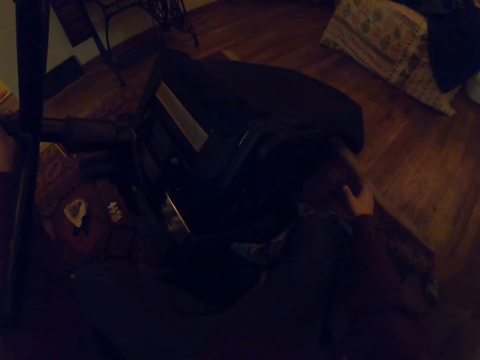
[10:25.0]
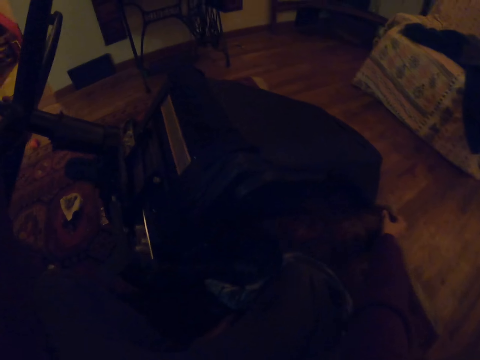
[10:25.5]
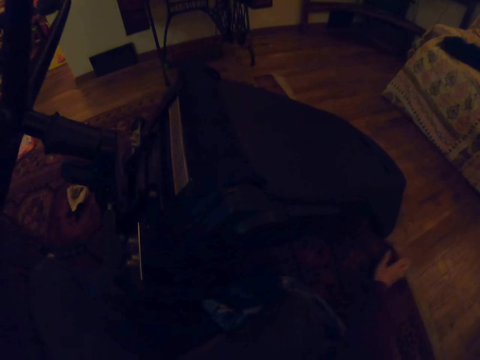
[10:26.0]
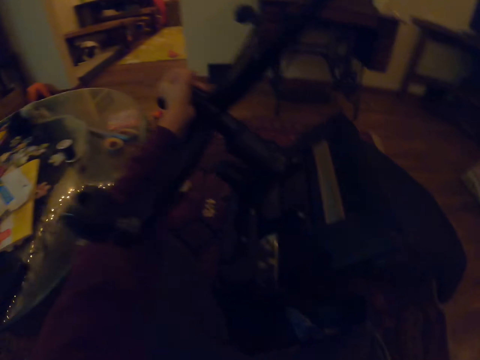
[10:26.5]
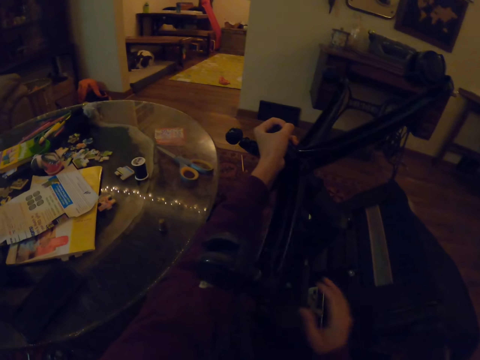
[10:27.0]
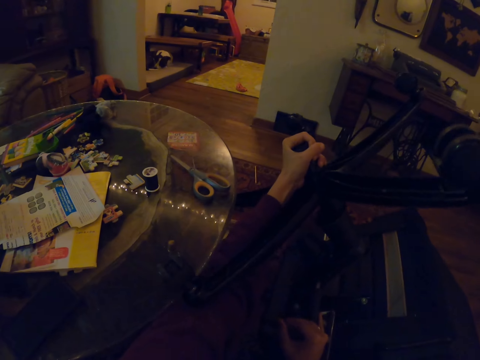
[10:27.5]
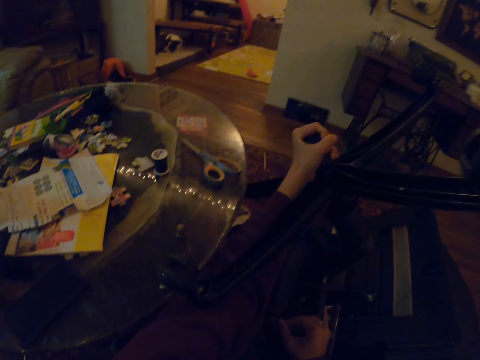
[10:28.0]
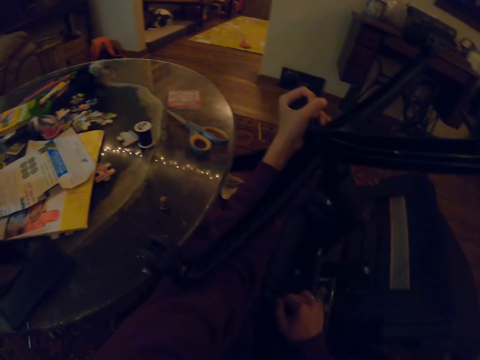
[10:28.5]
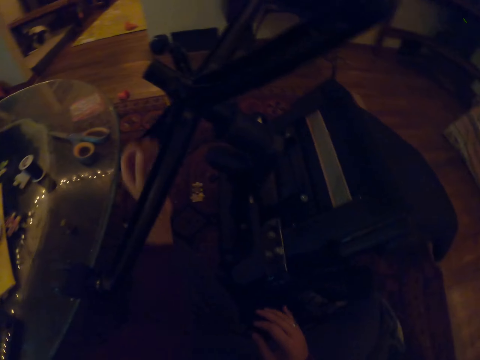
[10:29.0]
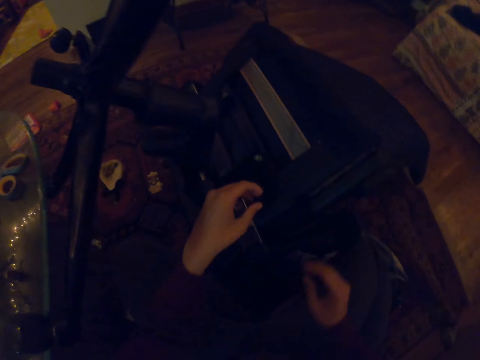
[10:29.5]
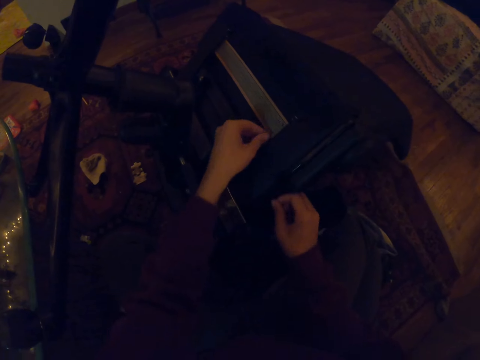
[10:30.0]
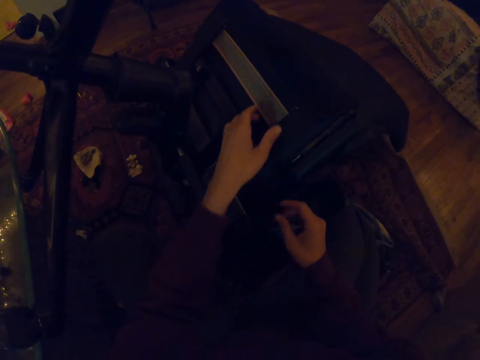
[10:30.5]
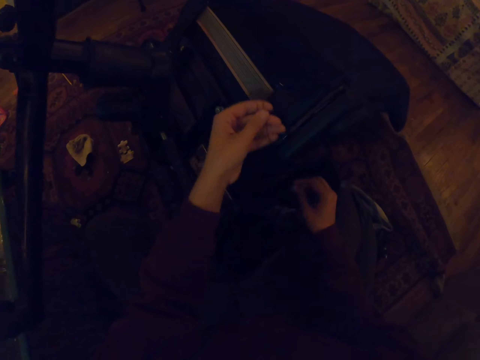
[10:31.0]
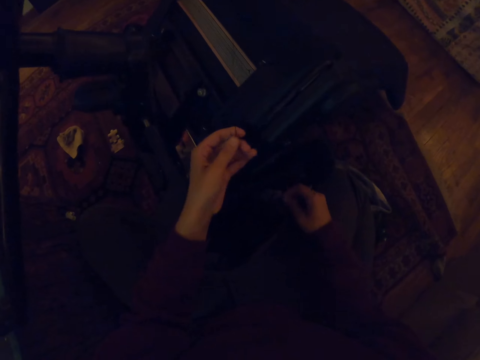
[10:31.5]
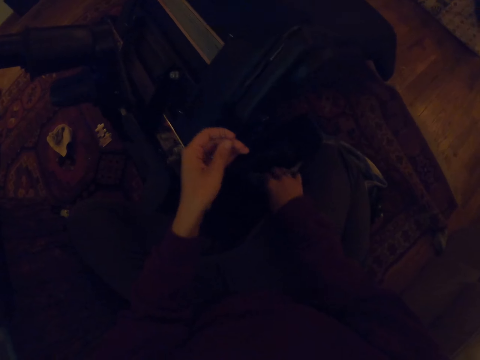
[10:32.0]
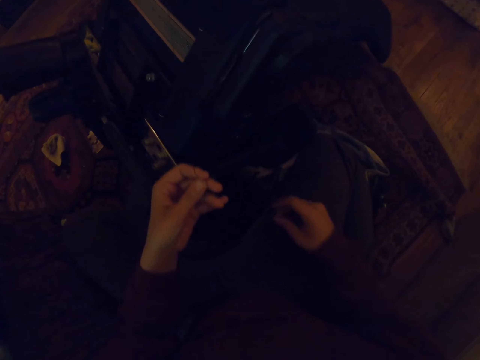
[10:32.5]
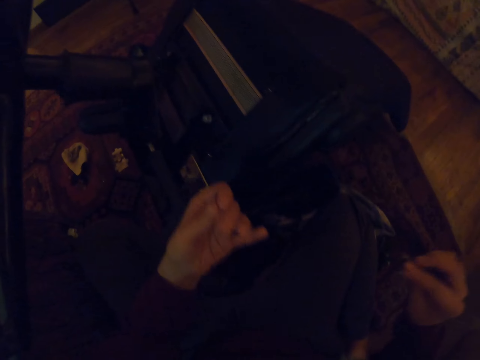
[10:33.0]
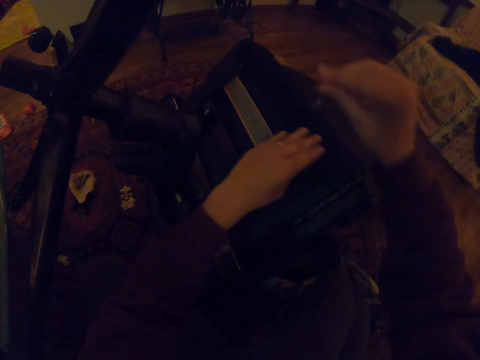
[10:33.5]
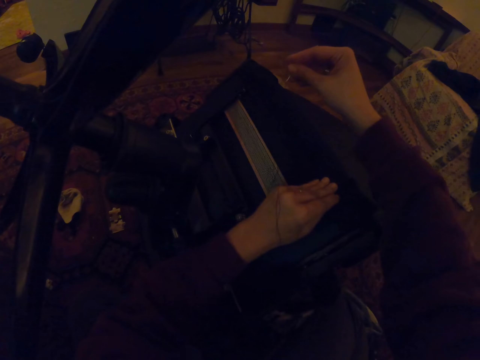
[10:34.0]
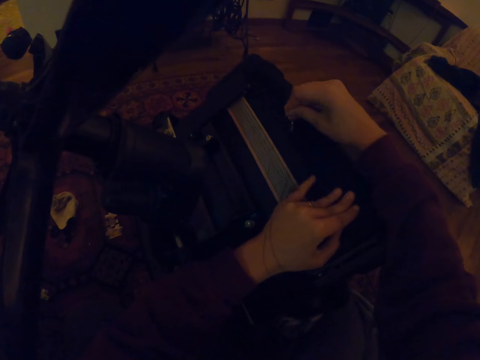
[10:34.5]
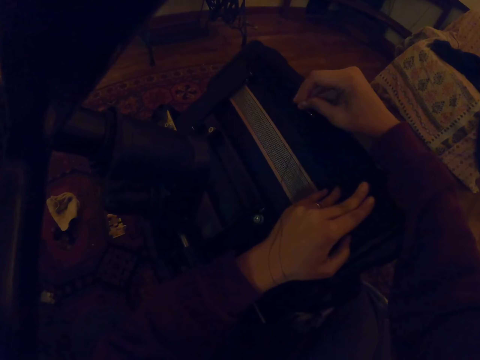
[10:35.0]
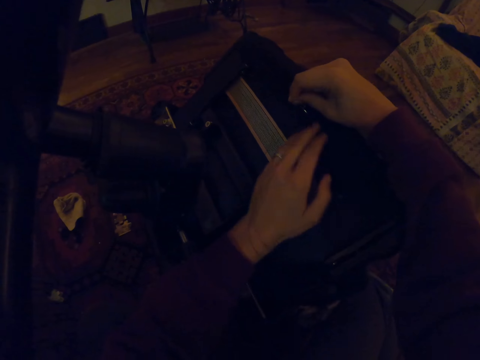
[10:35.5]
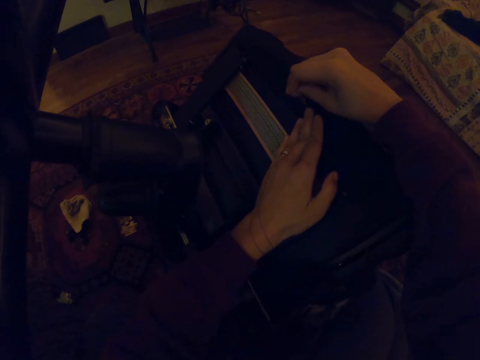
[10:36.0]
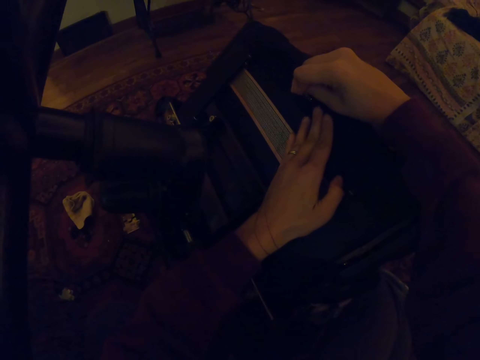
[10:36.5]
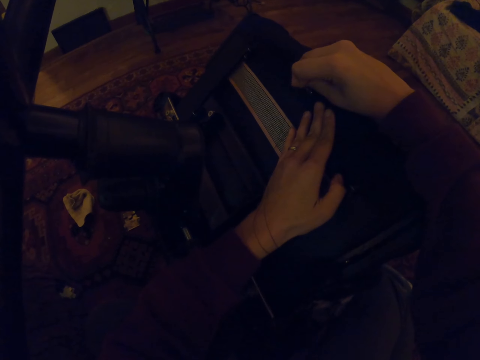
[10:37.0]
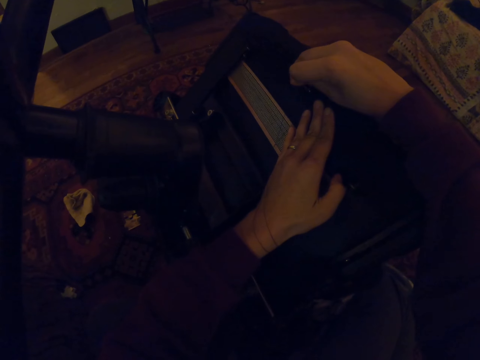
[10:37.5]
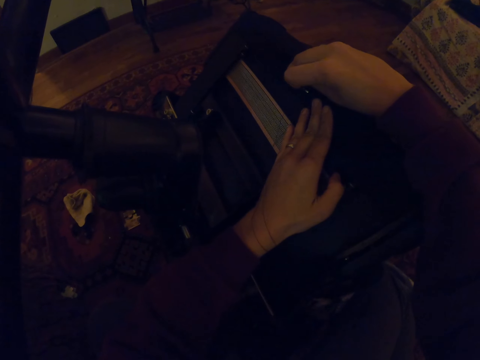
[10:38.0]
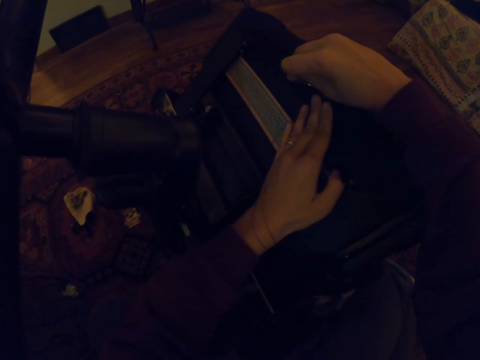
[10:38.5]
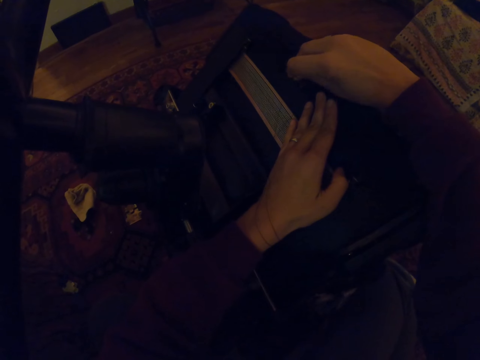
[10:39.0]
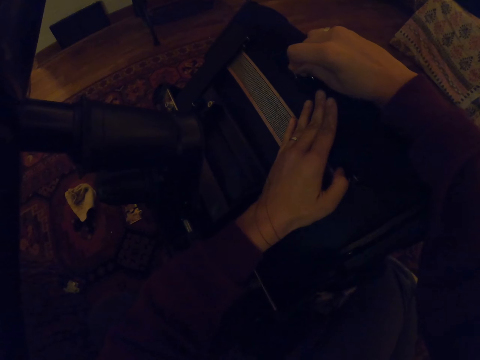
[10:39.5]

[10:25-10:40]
The camera wearer picks up a curved hand needle. They sew the seat.

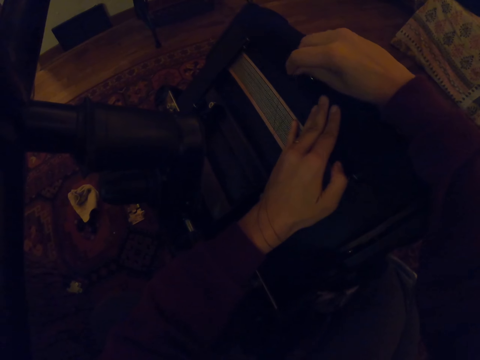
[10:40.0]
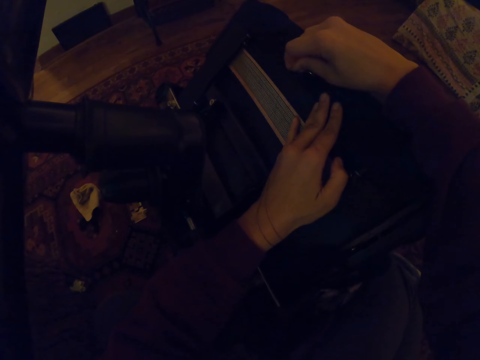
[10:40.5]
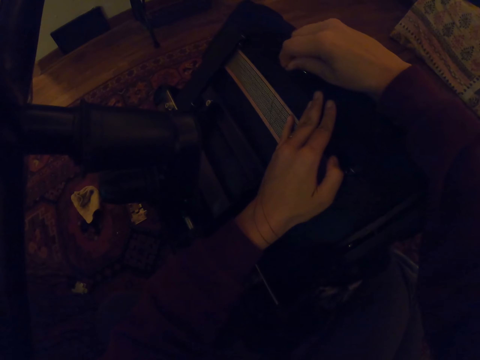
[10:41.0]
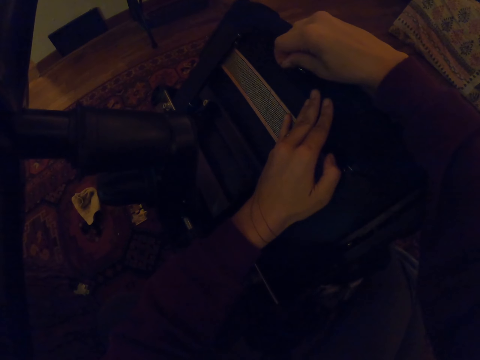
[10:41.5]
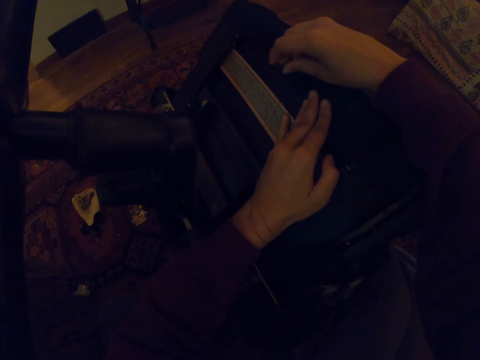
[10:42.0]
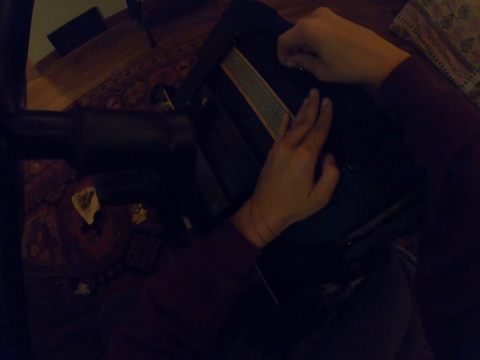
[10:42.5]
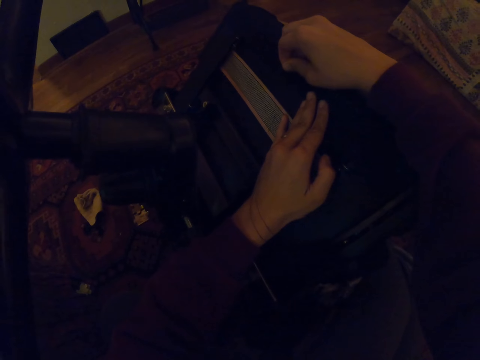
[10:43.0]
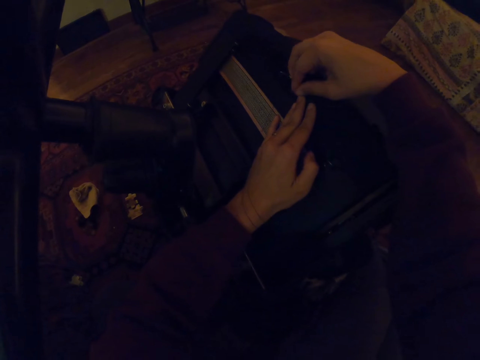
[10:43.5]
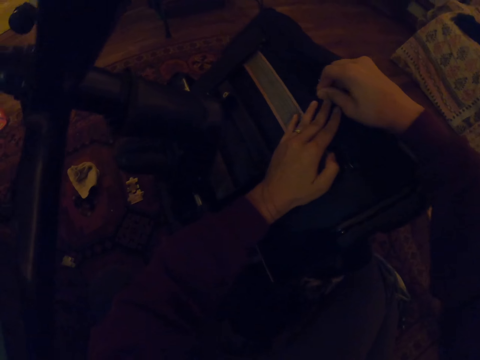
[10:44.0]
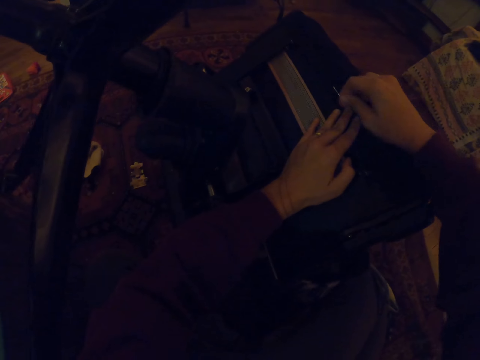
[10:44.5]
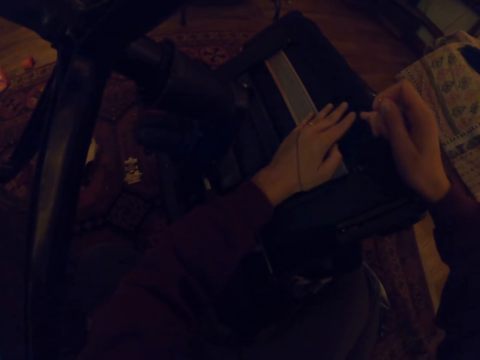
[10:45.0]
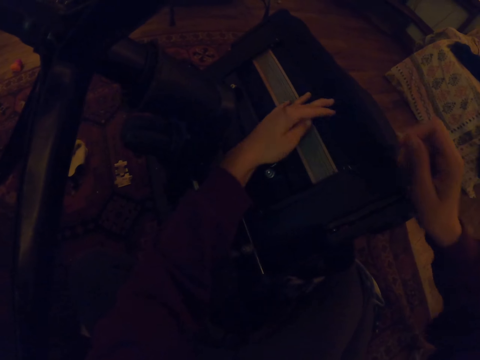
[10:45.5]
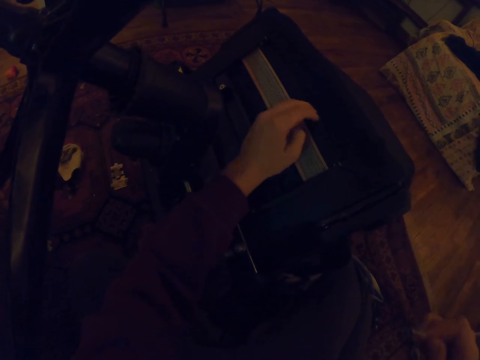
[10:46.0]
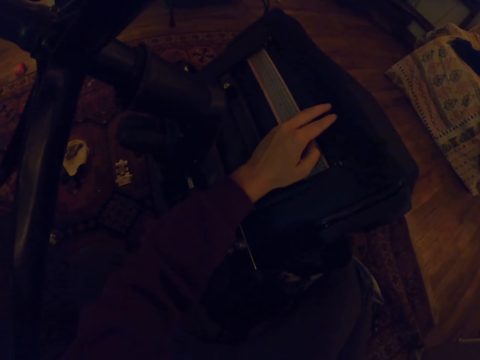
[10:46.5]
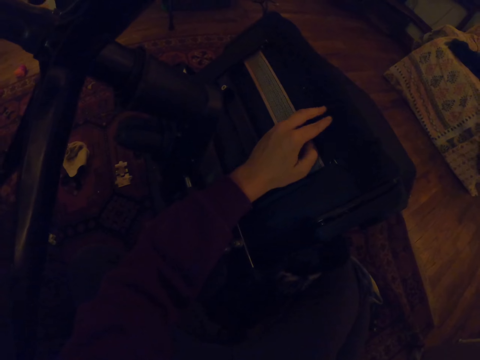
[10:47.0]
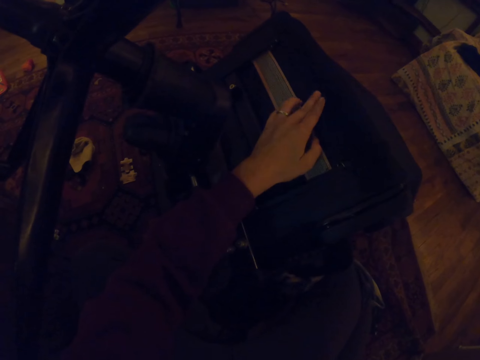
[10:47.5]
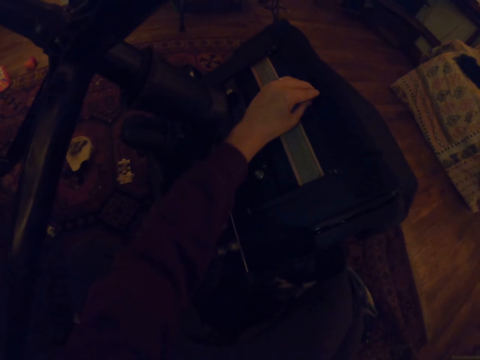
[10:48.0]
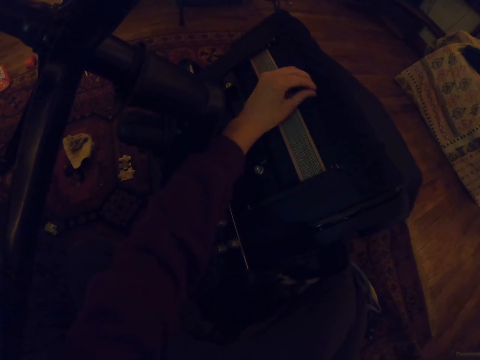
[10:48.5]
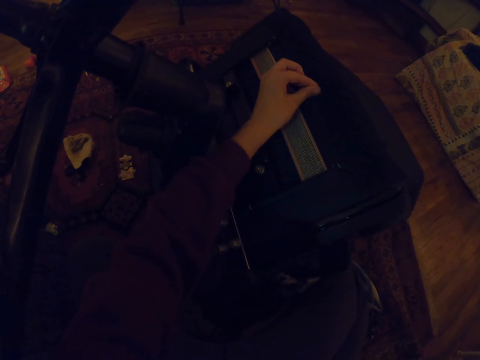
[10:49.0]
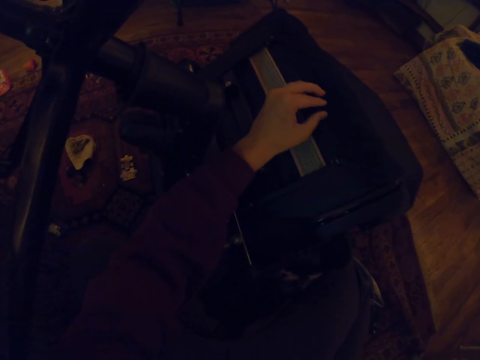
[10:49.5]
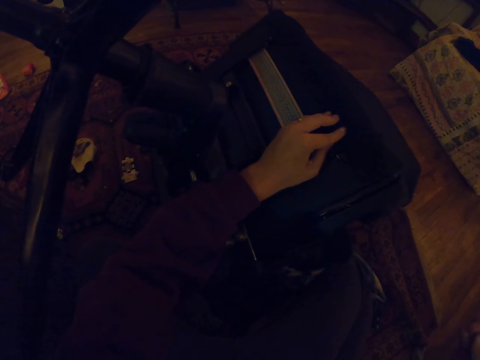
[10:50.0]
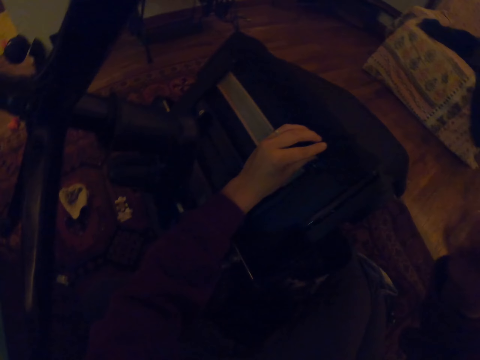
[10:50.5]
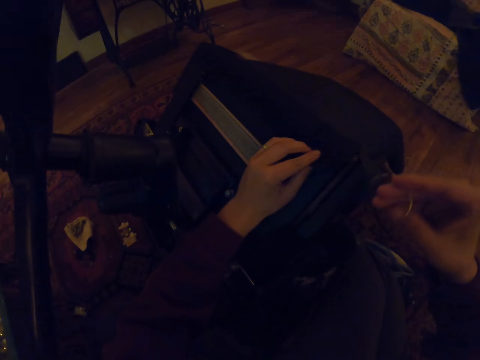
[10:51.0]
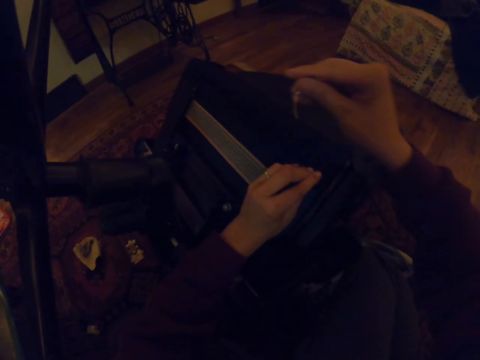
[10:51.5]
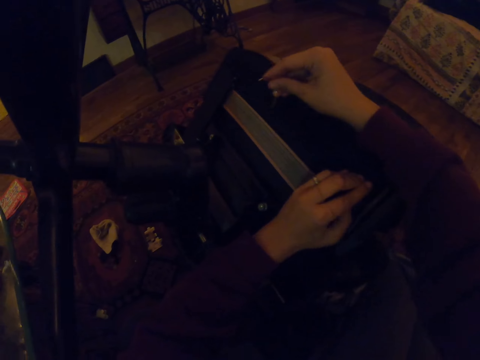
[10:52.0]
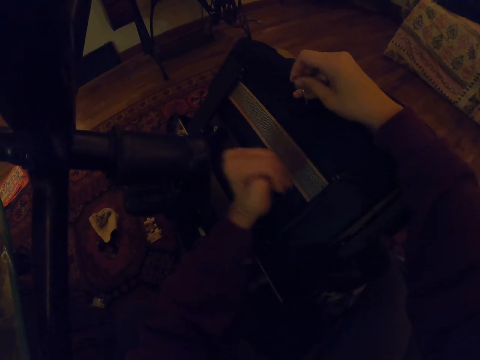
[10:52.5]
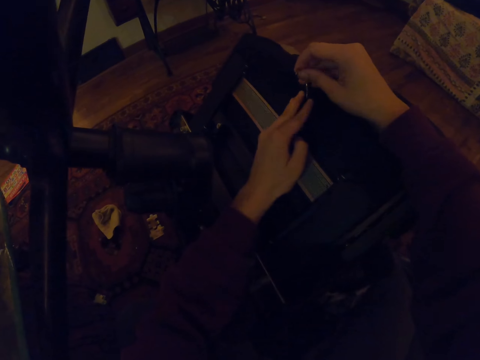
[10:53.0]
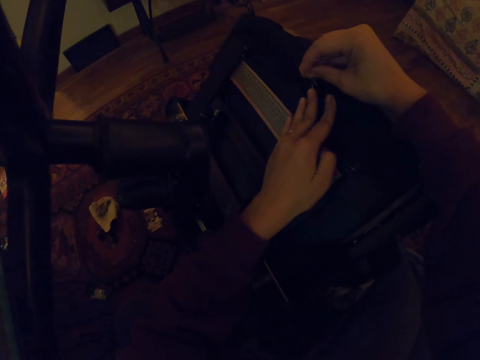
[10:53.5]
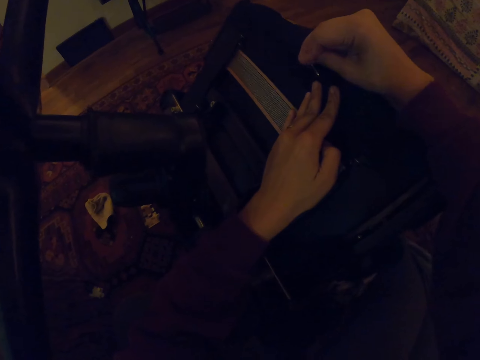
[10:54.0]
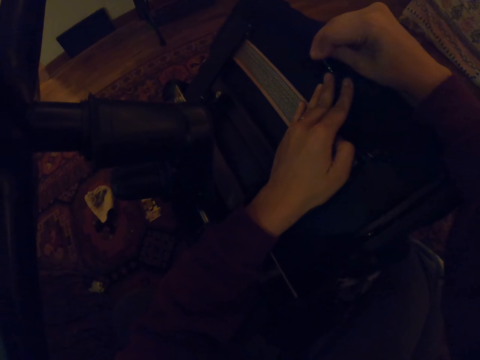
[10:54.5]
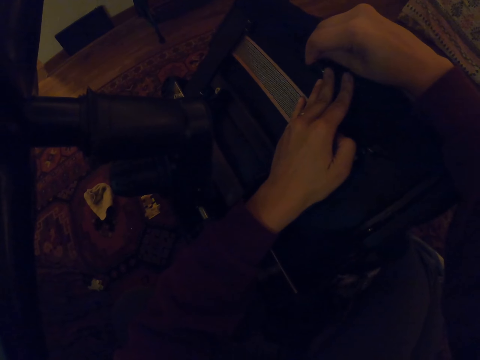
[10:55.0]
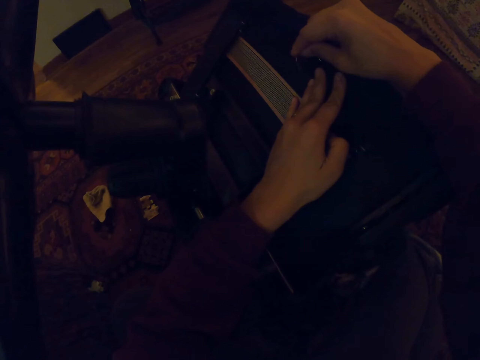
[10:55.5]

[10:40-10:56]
The camera wearer stretches the thread. They stretch with hands. They fix a curved hand needle.
